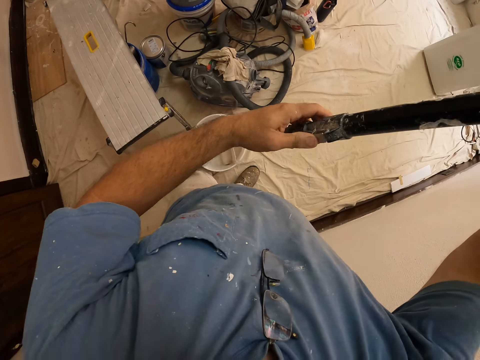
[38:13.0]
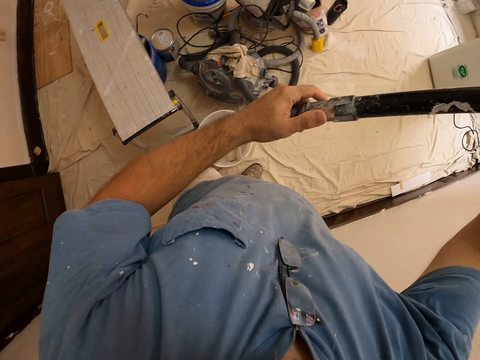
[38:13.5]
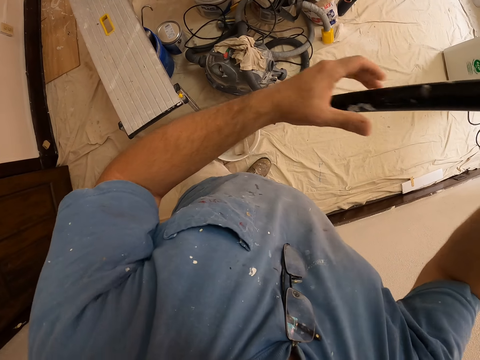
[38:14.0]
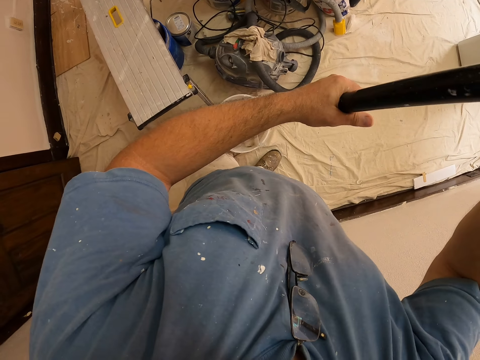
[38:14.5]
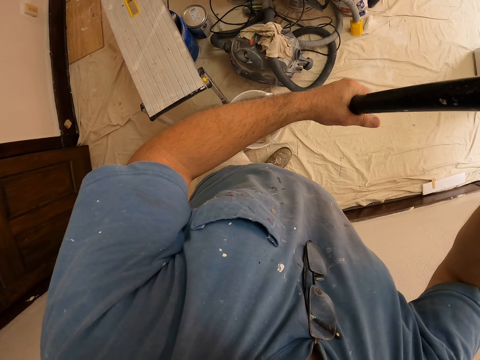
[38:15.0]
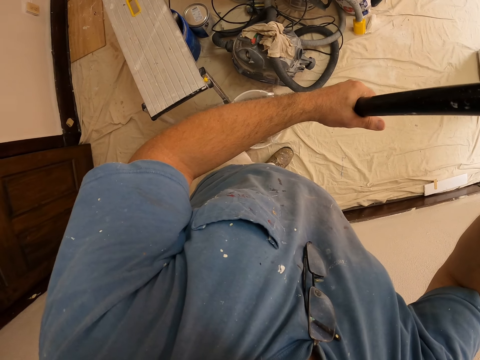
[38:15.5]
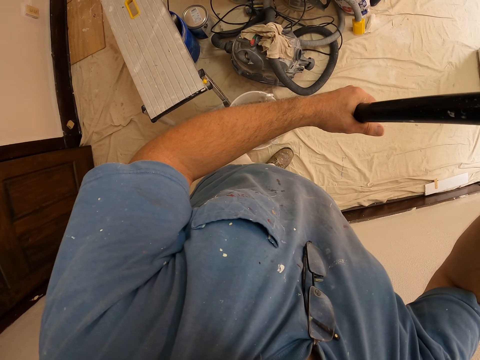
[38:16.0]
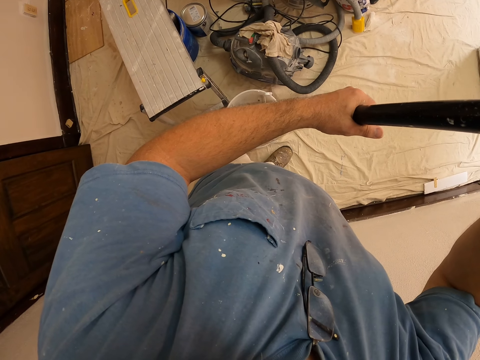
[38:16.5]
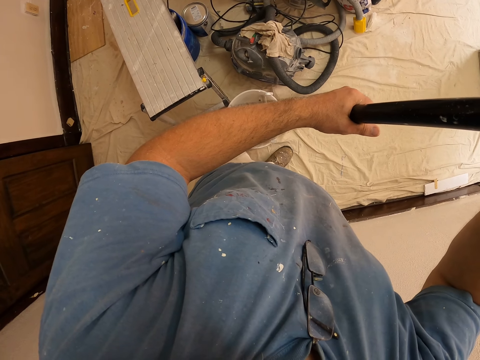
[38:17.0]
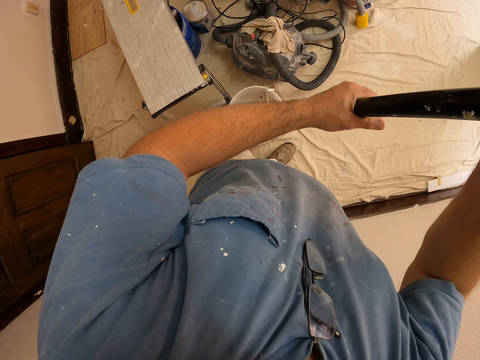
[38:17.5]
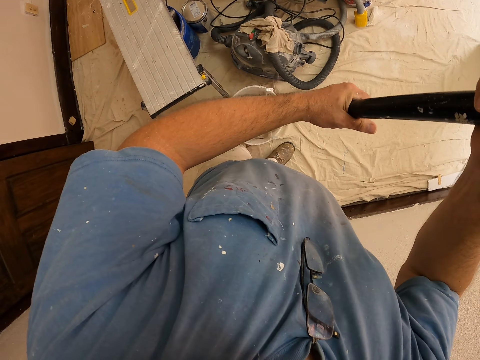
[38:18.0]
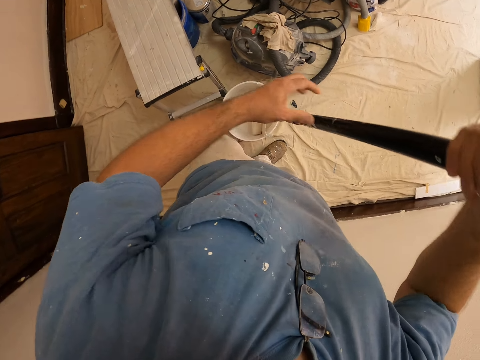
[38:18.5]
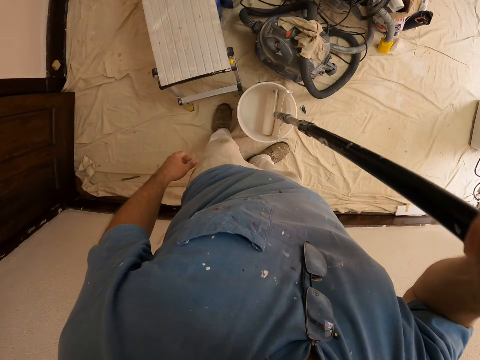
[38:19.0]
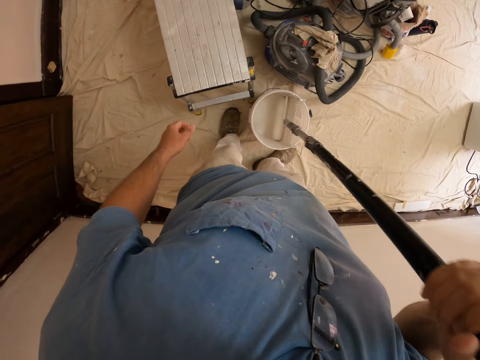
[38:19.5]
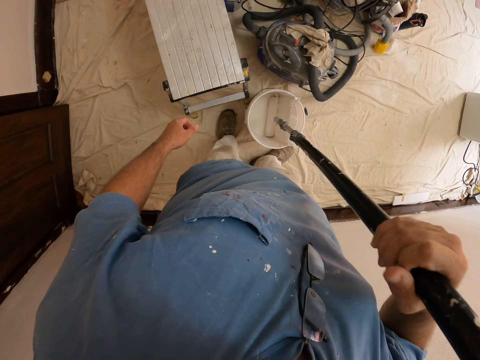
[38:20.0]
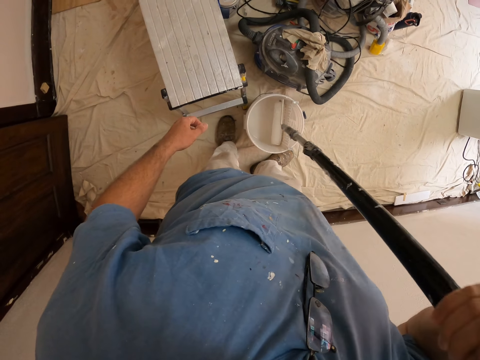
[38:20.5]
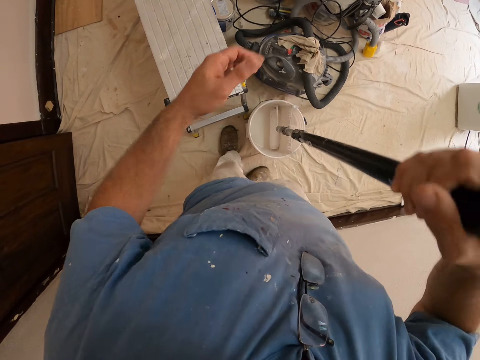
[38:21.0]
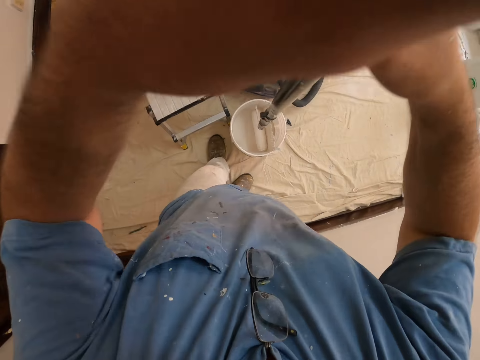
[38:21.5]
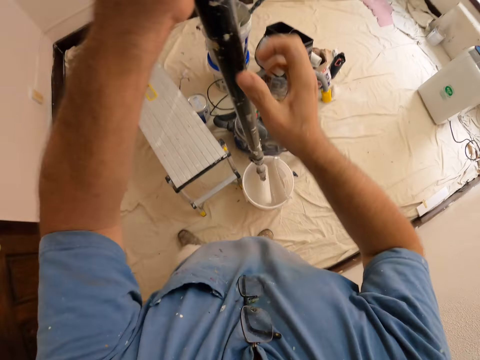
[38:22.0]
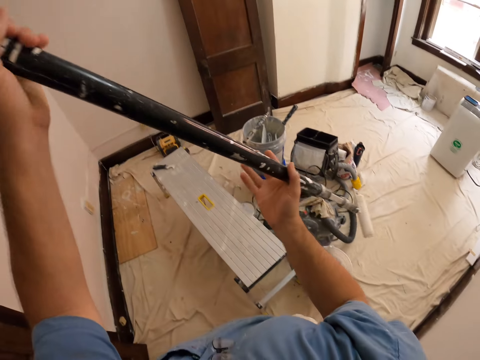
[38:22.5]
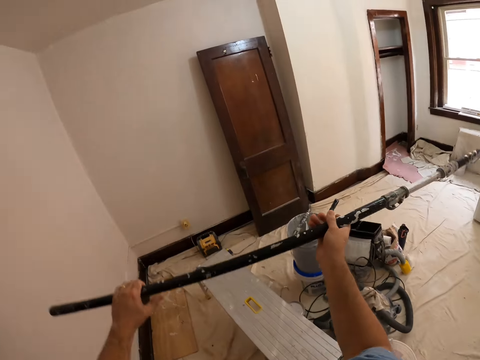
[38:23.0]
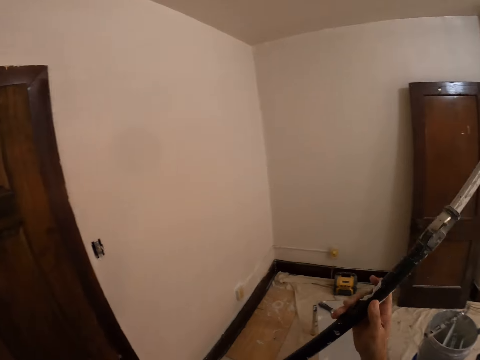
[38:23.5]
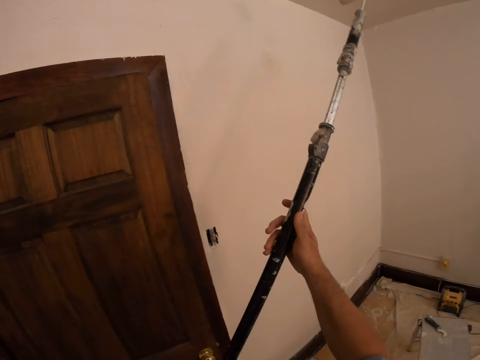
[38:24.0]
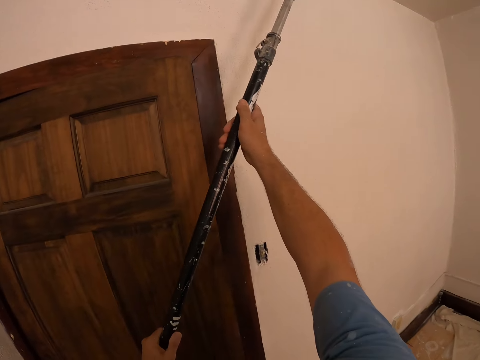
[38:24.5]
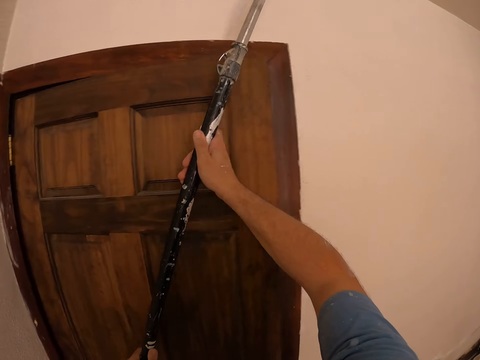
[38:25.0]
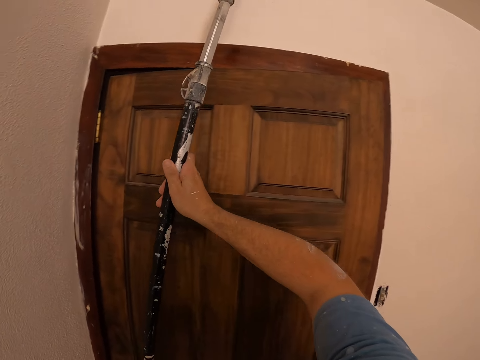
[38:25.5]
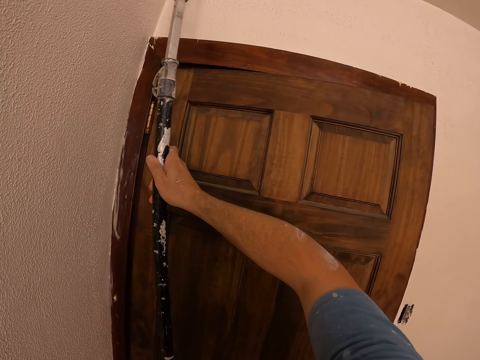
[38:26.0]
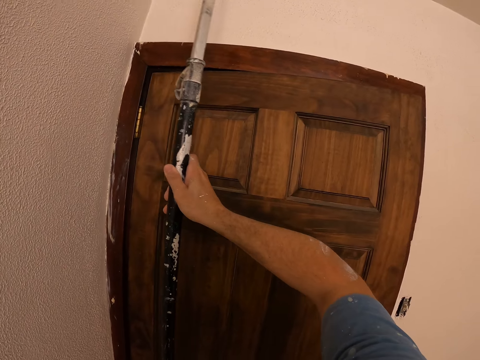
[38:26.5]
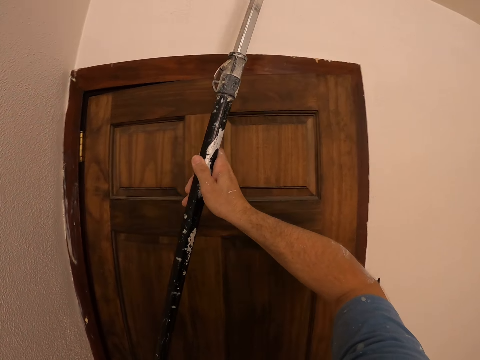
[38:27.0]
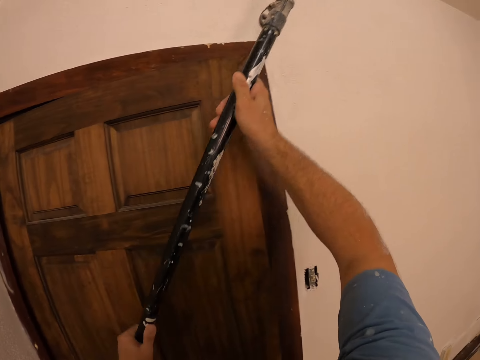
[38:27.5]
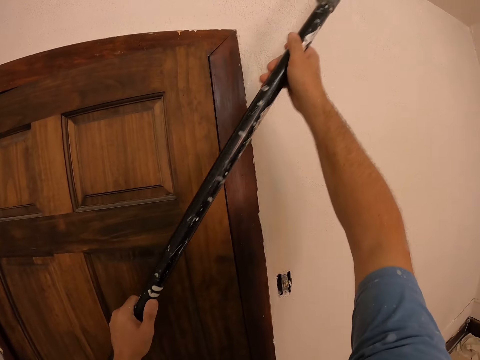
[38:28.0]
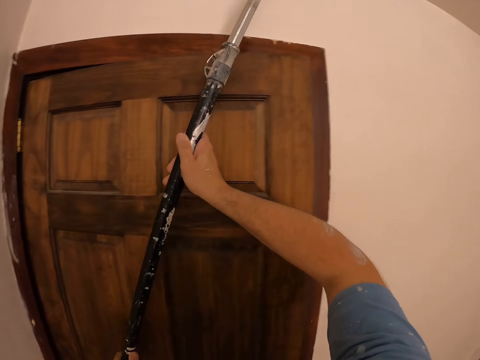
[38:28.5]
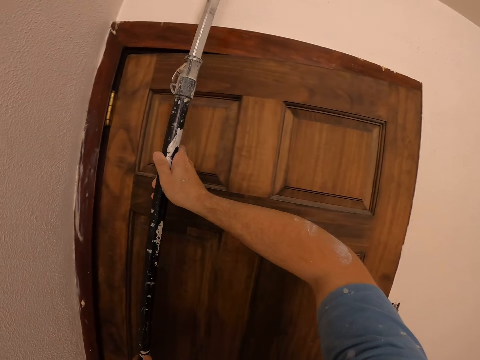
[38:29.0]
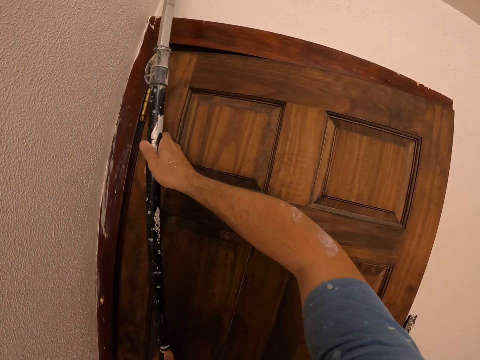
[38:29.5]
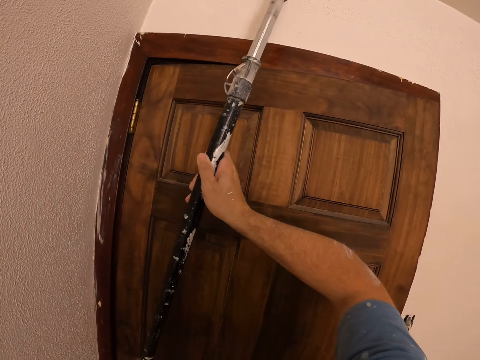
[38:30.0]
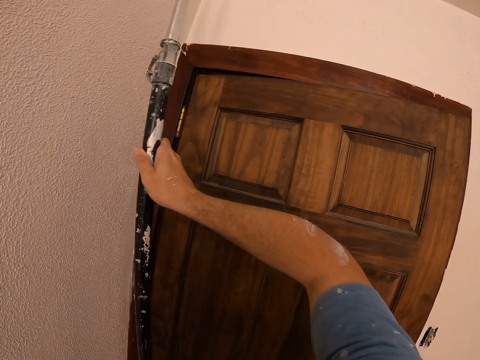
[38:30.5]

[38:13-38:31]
The camera wearer fixes the painting roller stick to the roller. They dip the painting roller in the painting bucket. They join the rod with the handle of the paint roller in the white bucket. They pick up the rod and the paint roller from the white bucket. They paint the ceiling of the room with the paint roller.

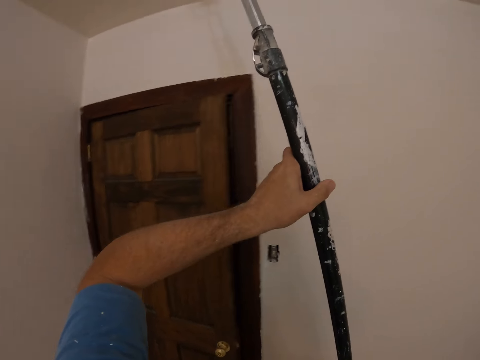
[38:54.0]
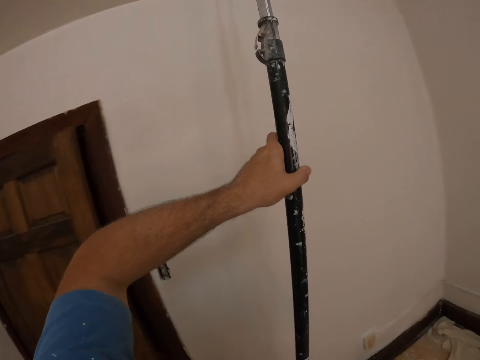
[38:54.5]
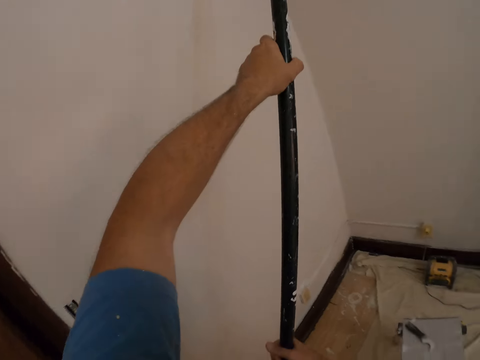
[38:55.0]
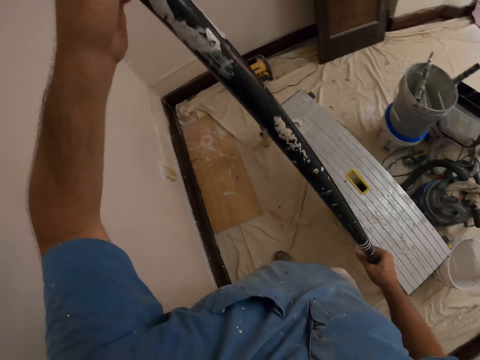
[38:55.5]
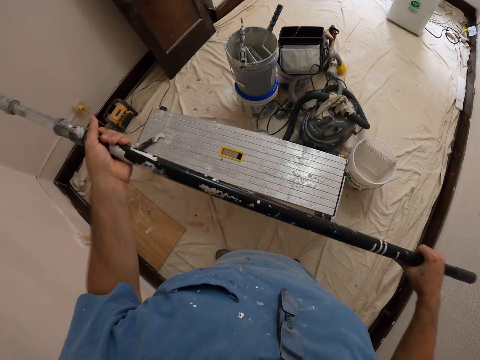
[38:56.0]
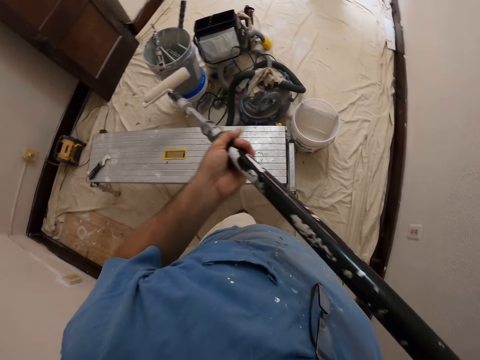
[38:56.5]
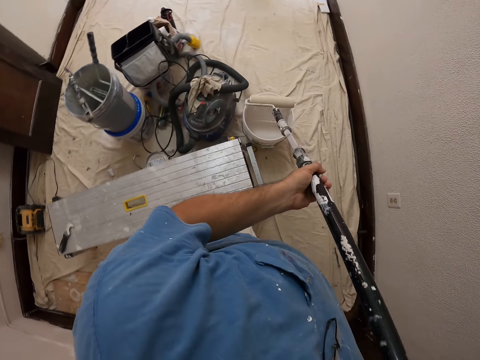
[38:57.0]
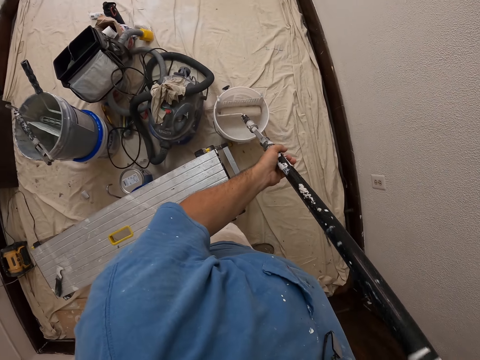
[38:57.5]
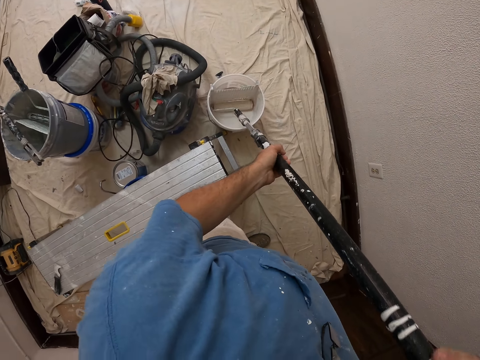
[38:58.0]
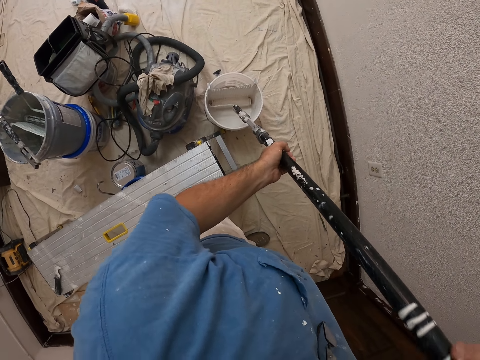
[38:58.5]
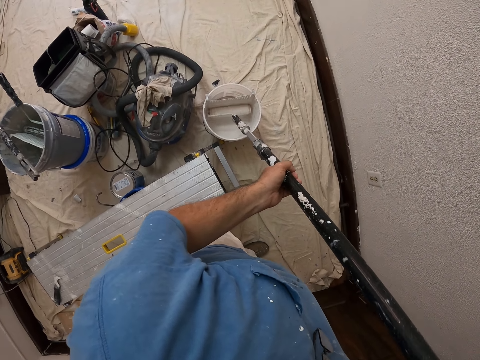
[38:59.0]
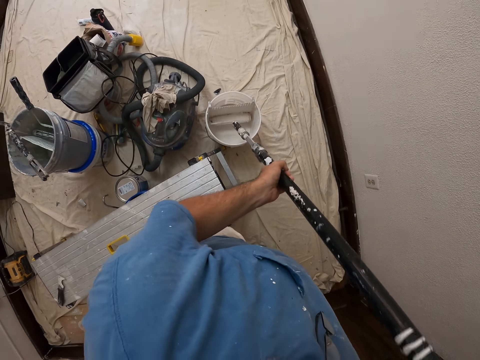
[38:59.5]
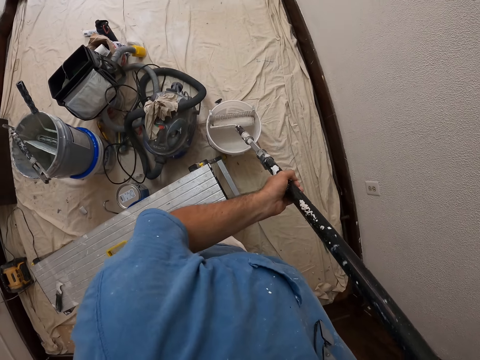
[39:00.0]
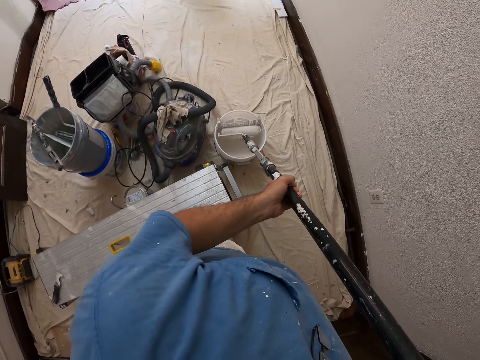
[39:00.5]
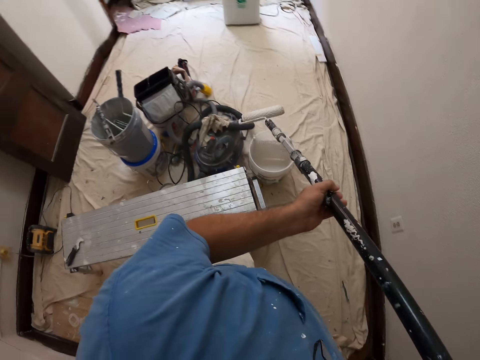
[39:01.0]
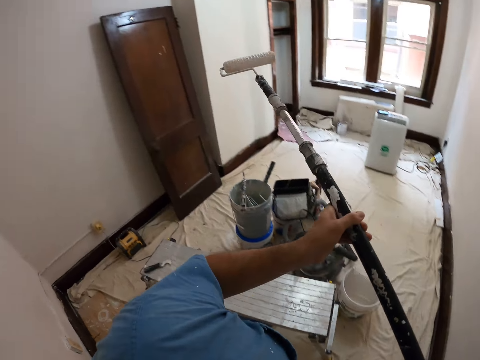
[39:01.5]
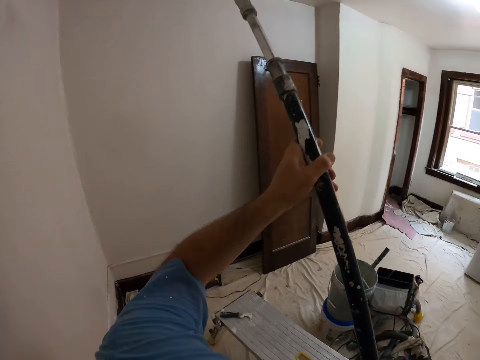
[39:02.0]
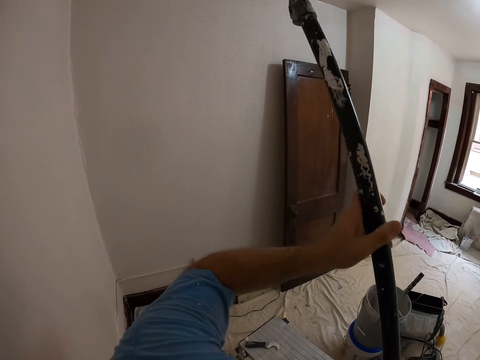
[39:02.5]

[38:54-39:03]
The camera wearer dips the paint roller into the white paint bucket. They paint the ceiling of the room with the paint roller.
